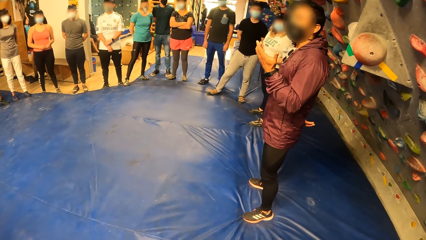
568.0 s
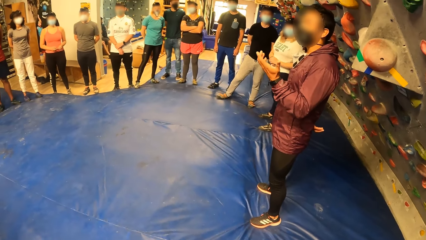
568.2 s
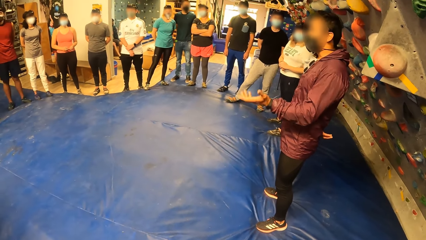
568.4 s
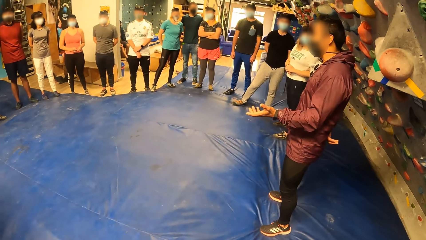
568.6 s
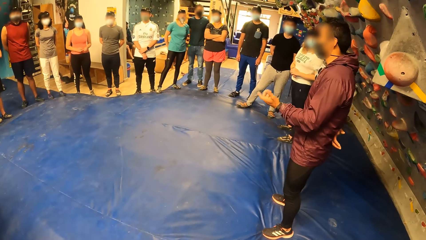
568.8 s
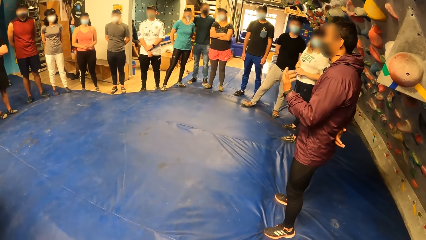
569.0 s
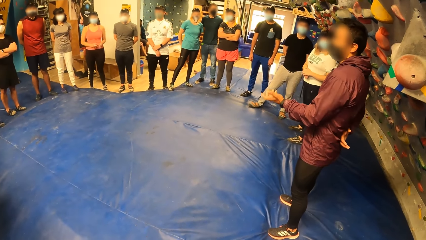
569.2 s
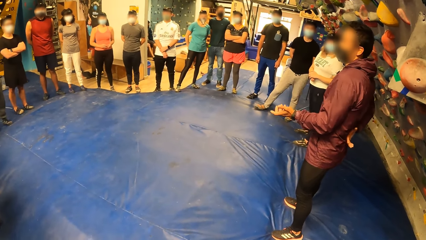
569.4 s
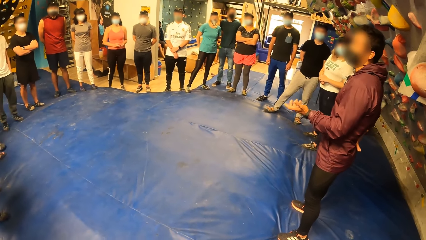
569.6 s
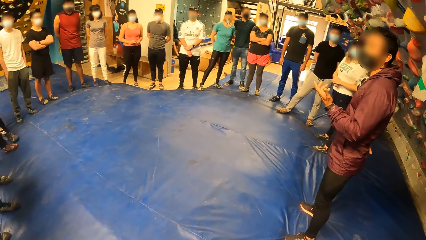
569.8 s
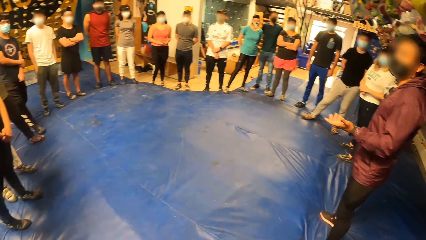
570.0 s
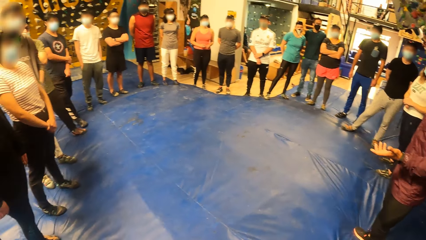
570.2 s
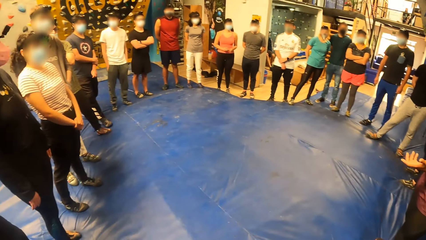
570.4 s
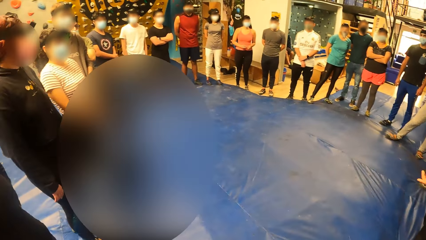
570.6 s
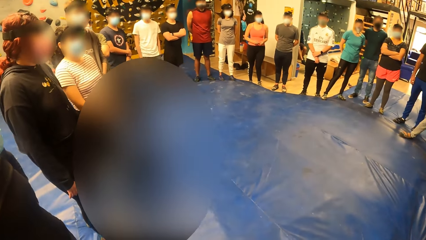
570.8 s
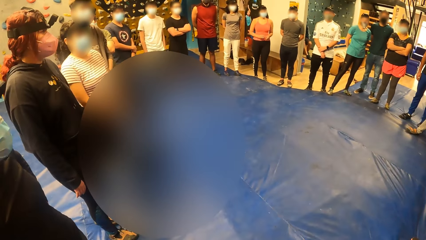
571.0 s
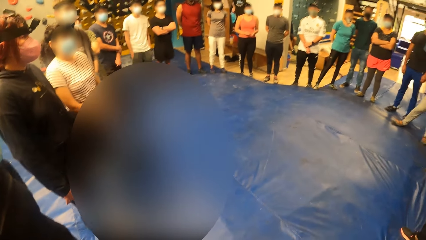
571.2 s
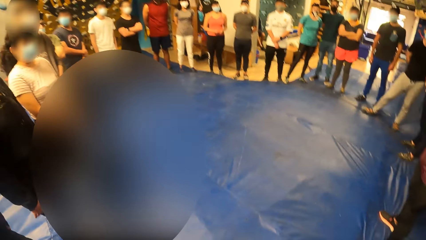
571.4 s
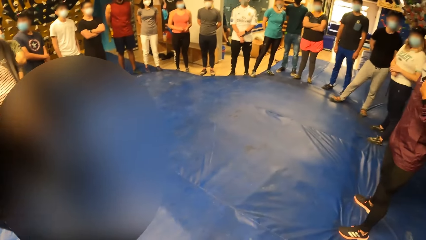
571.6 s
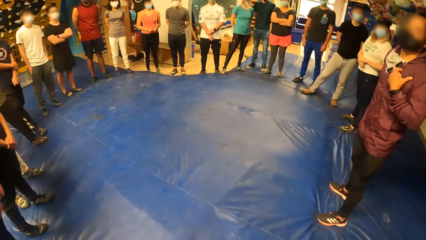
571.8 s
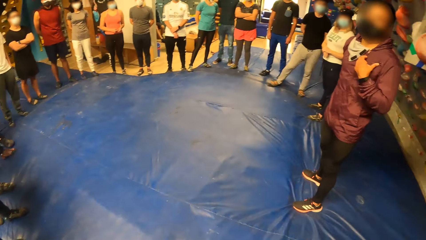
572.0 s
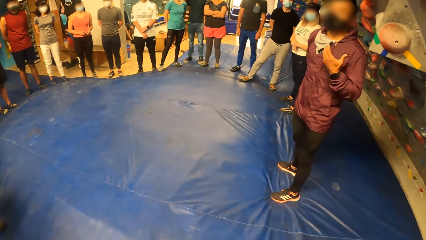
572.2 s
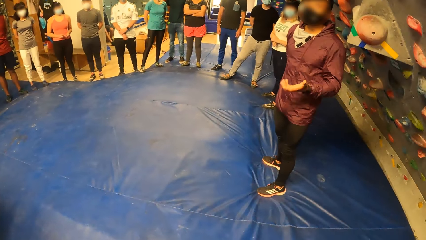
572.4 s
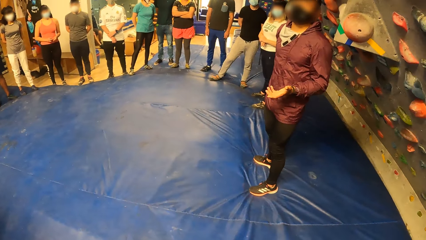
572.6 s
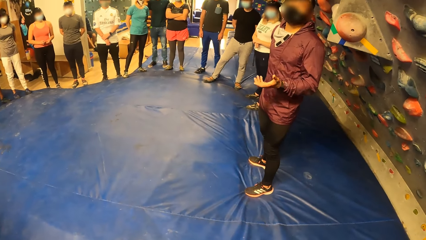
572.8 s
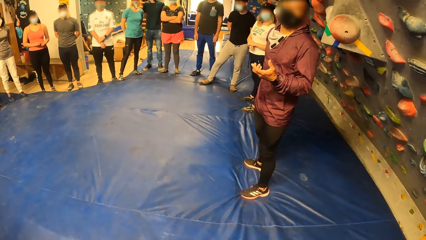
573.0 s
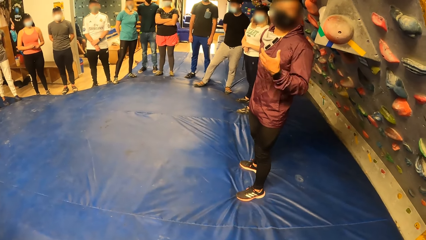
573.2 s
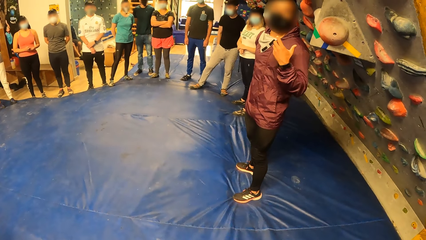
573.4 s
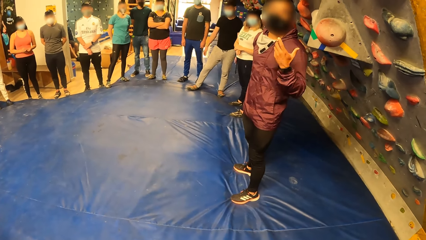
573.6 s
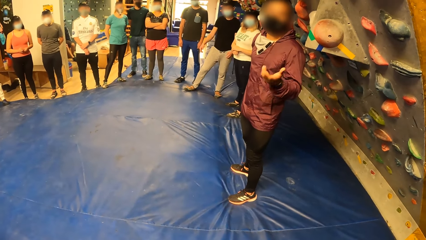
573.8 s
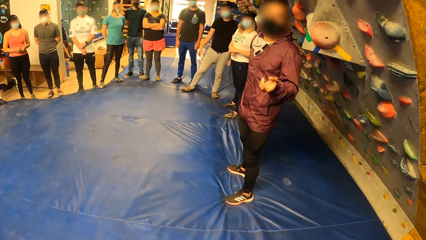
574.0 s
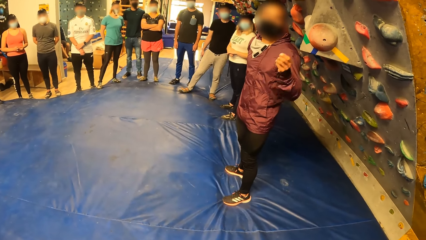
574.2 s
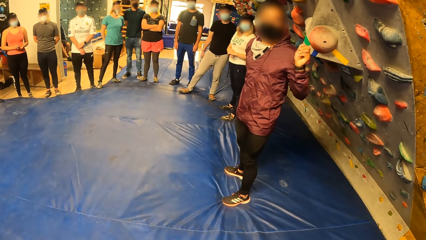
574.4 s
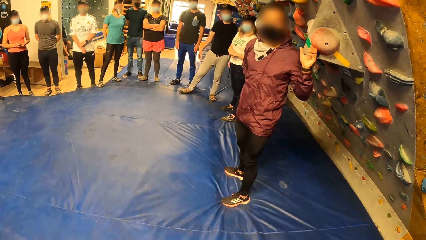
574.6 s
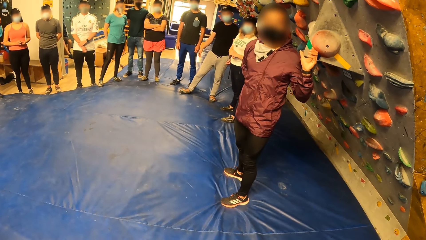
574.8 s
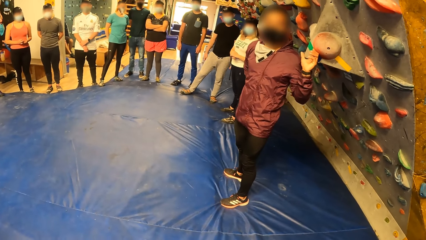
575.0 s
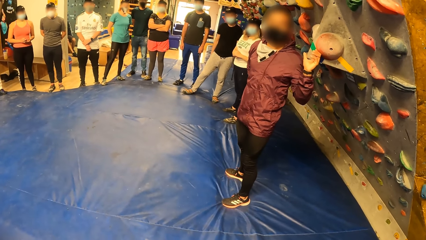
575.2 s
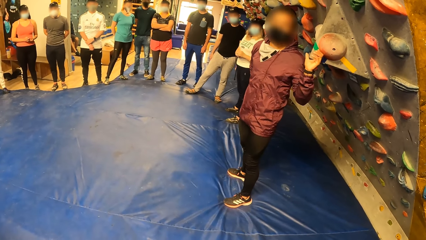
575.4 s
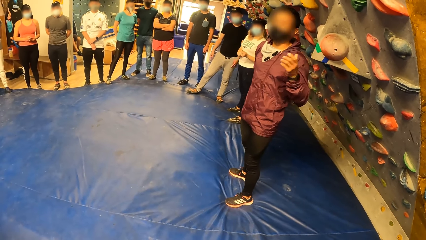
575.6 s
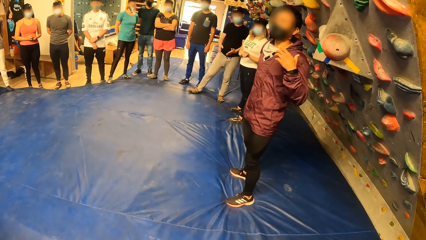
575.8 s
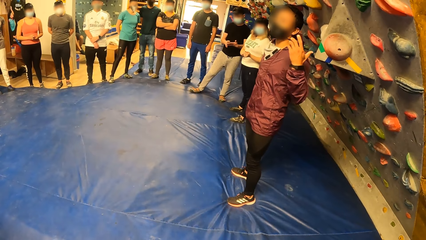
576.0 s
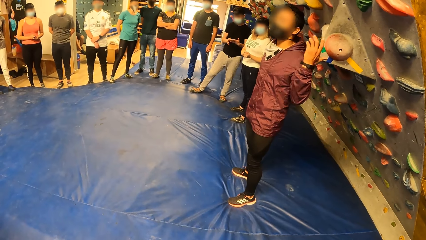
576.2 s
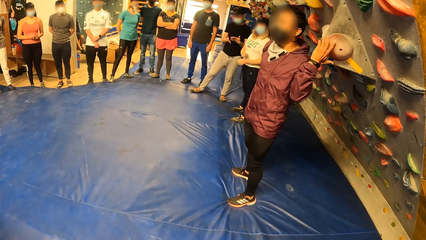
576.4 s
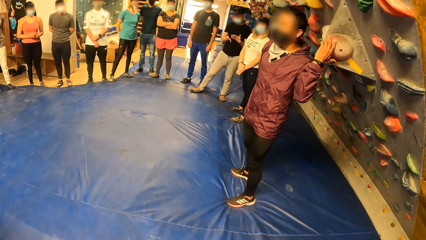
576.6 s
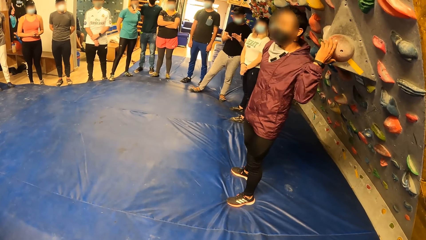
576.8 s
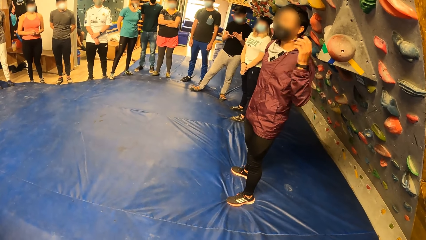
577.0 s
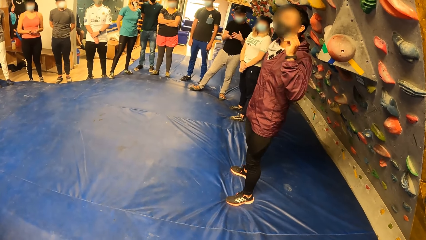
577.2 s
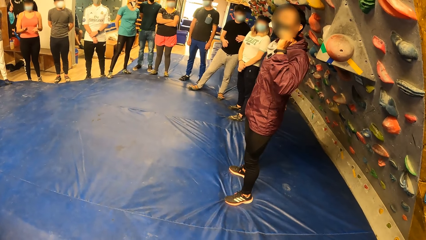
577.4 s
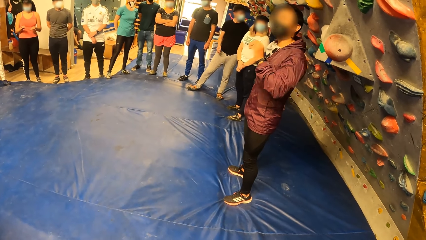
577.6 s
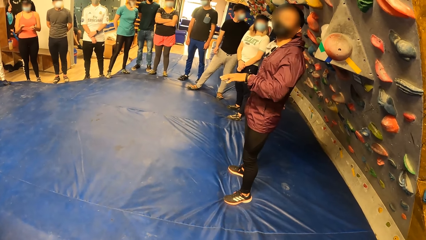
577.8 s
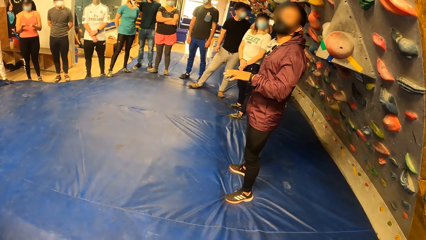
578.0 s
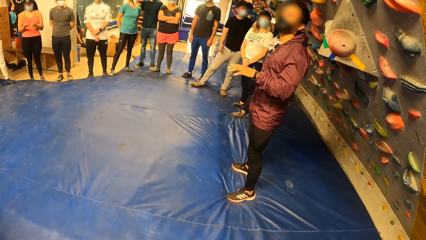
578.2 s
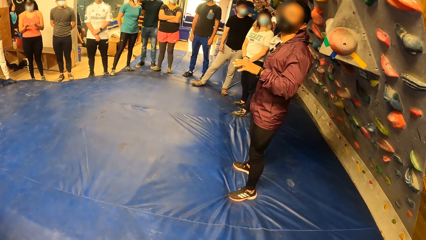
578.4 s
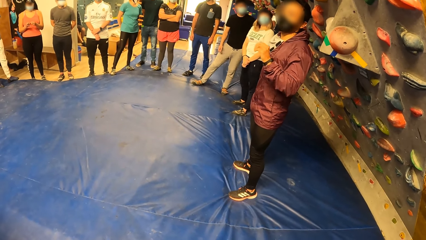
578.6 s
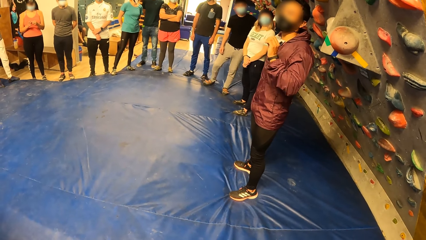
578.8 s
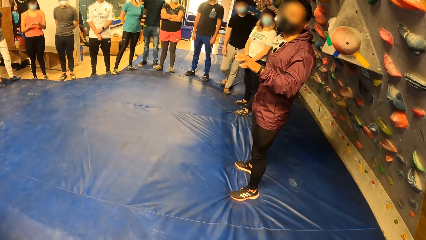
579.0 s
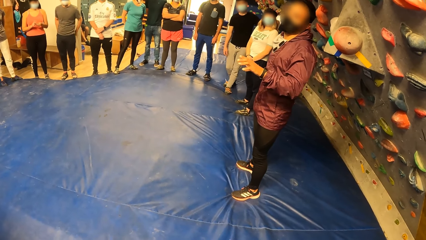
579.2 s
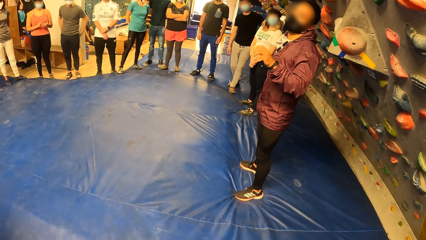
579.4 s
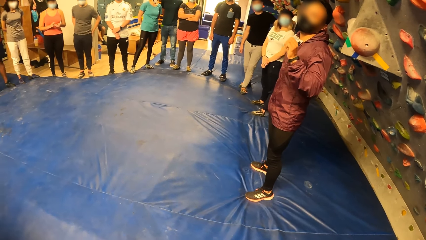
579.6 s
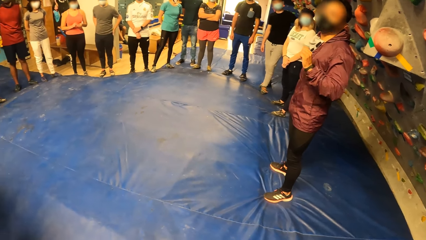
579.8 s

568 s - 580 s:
The man touches a rock with his left hand.

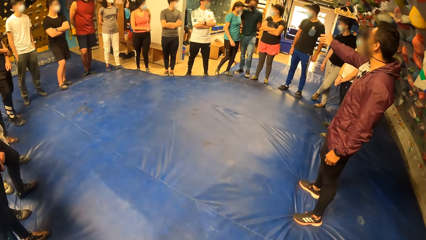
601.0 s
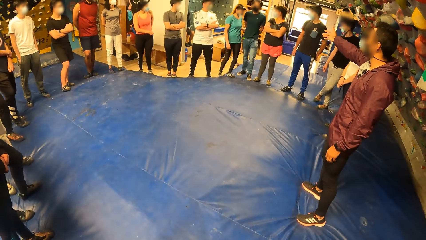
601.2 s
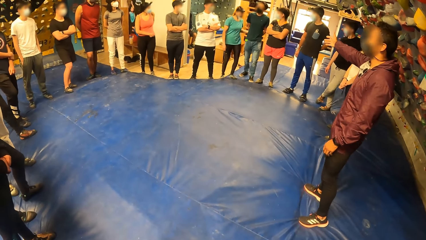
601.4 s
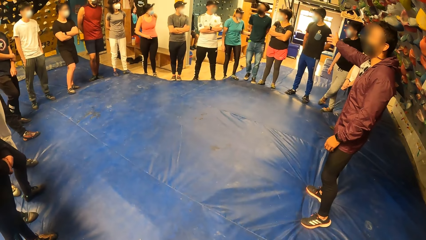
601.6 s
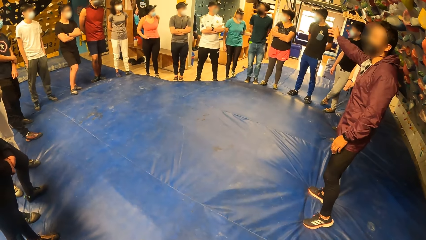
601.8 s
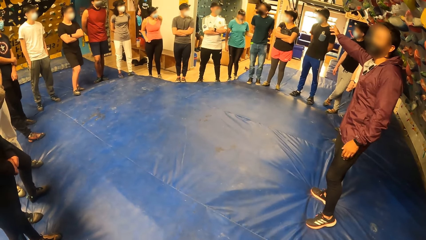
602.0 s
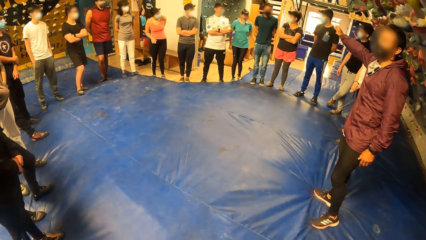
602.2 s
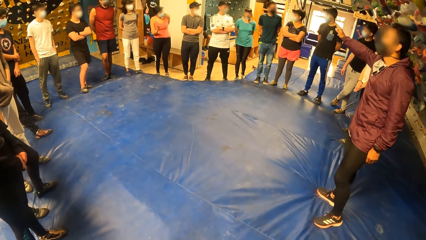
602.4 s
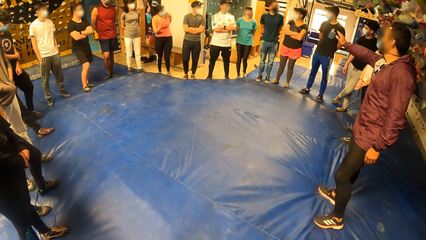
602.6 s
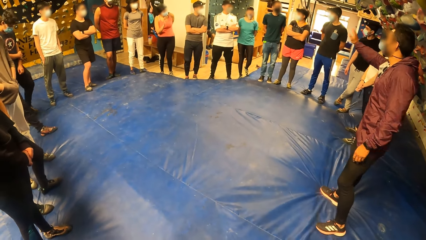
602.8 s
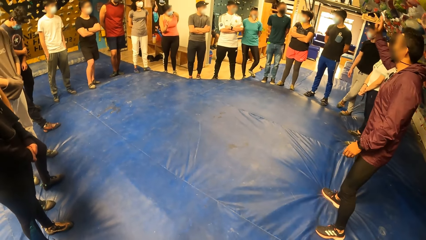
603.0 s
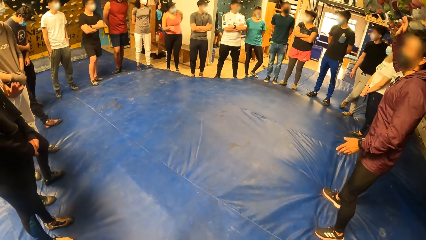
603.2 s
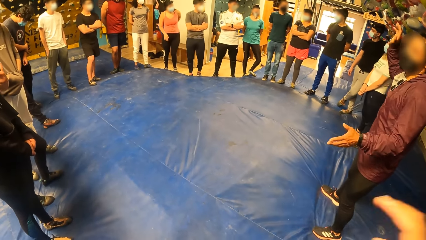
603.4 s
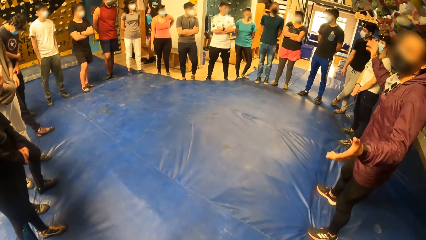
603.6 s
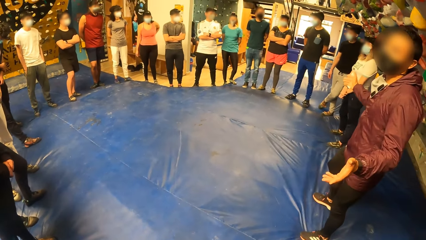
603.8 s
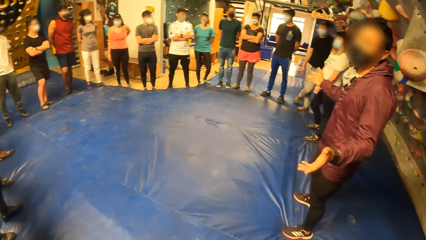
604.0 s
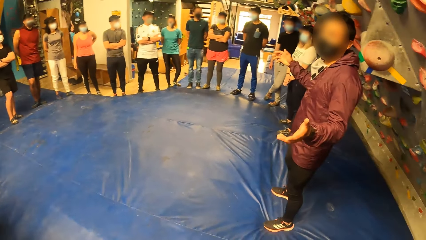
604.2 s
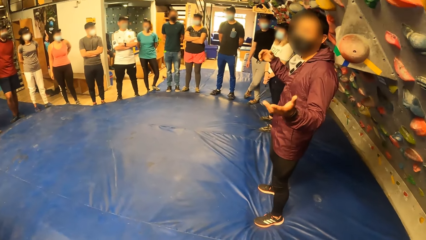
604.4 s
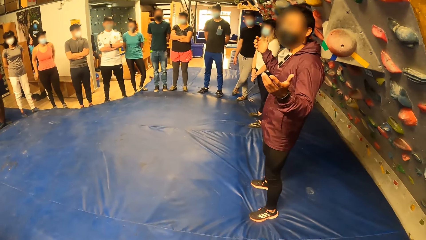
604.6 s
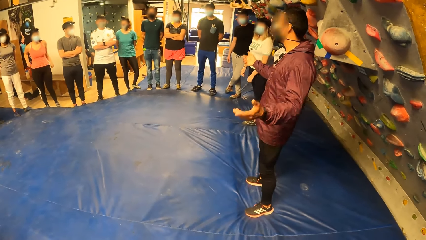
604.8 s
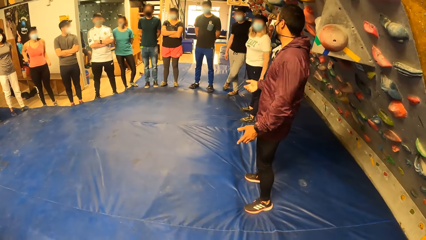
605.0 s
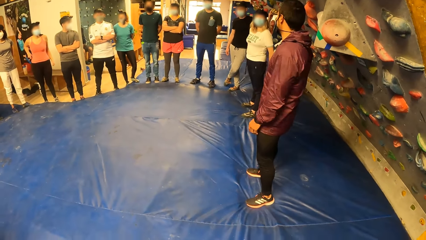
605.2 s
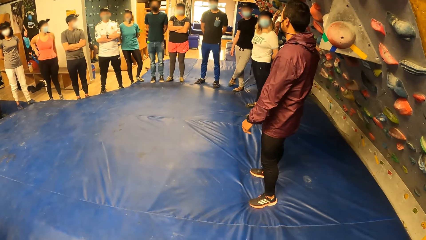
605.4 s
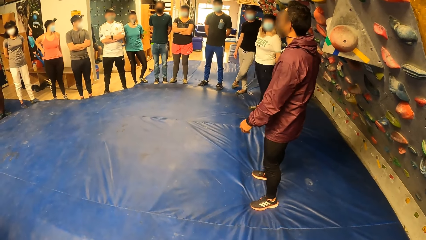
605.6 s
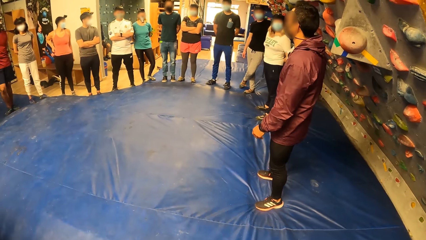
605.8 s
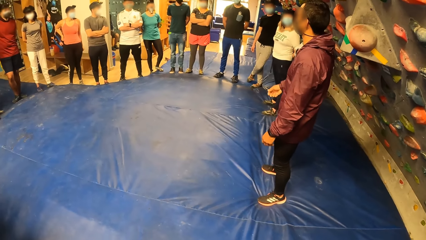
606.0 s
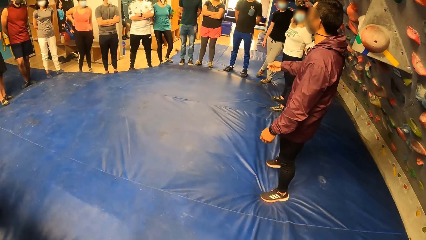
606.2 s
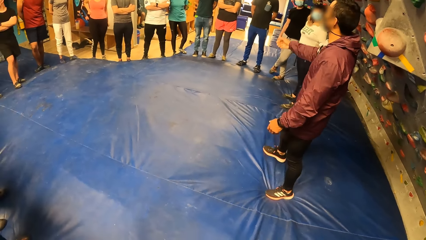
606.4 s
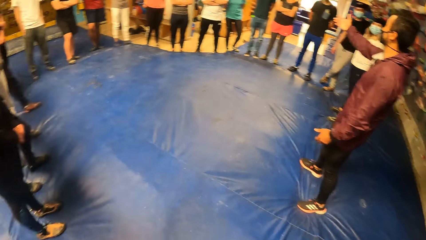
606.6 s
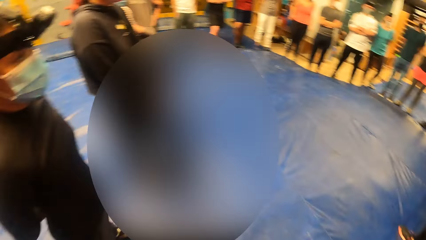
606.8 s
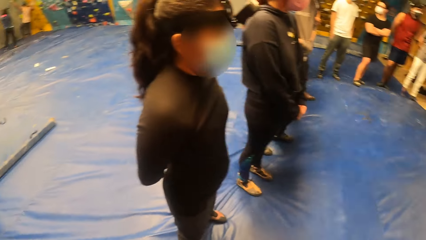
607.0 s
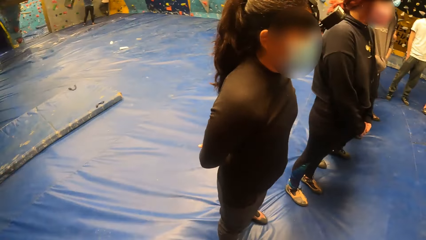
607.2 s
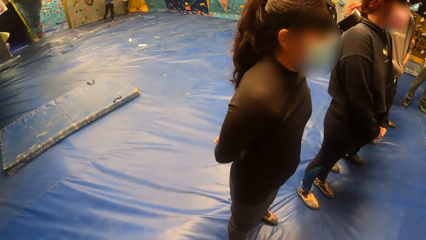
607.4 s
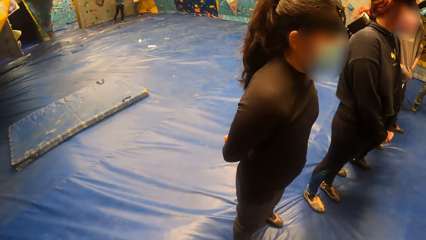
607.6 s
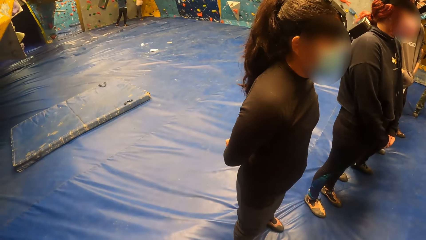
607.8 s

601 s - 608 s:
The camera wearer points a finger. They look around.
